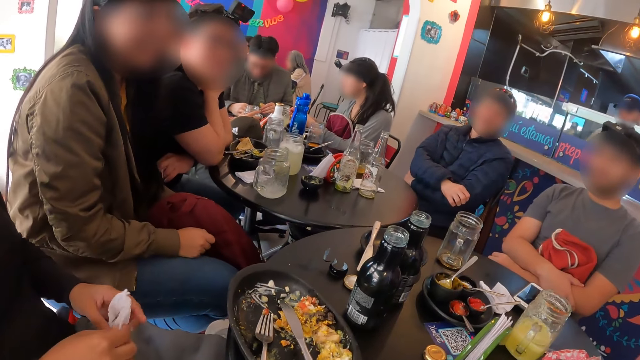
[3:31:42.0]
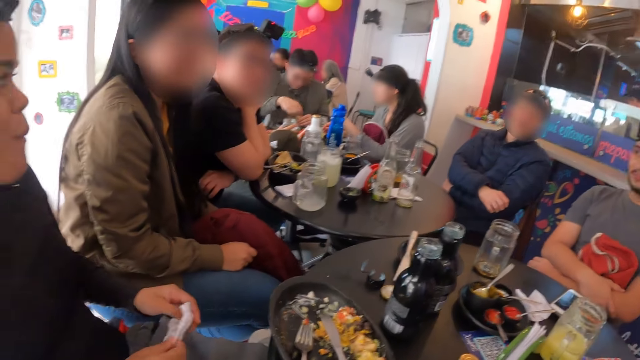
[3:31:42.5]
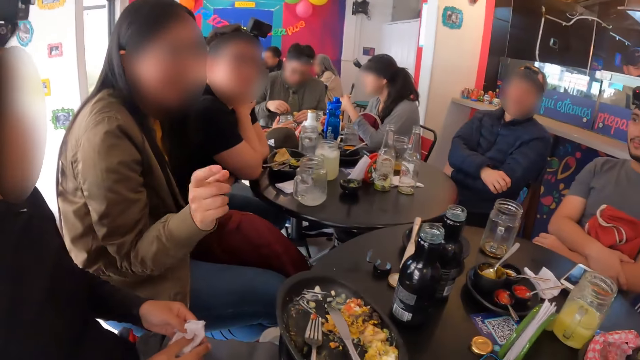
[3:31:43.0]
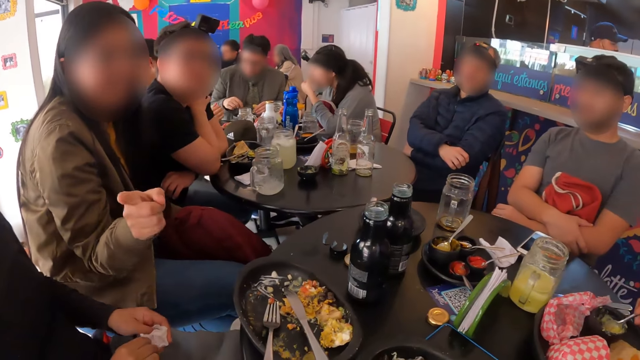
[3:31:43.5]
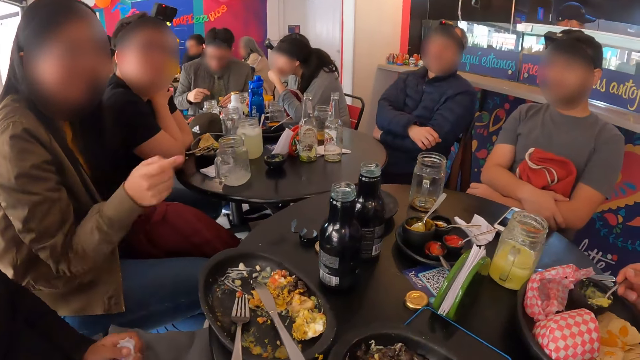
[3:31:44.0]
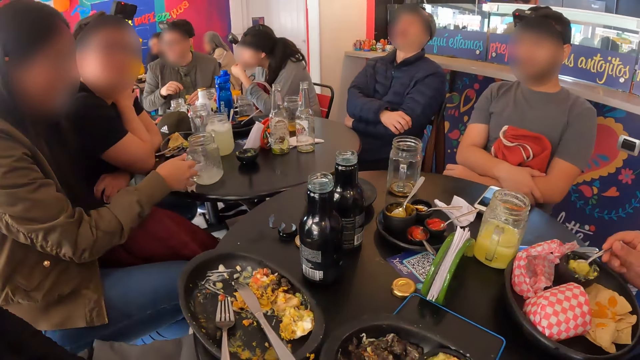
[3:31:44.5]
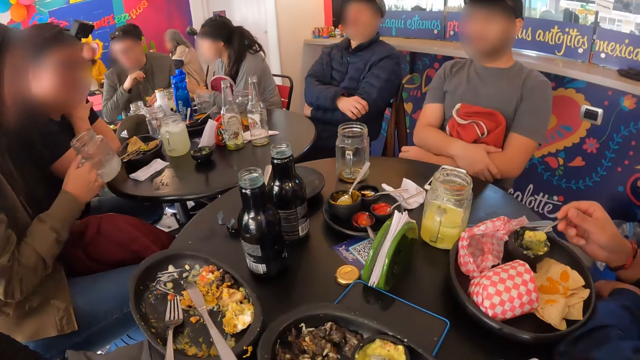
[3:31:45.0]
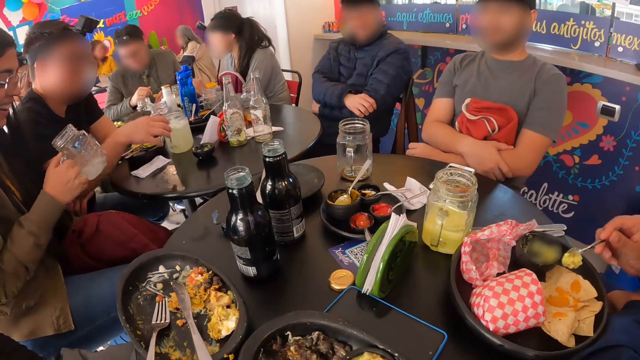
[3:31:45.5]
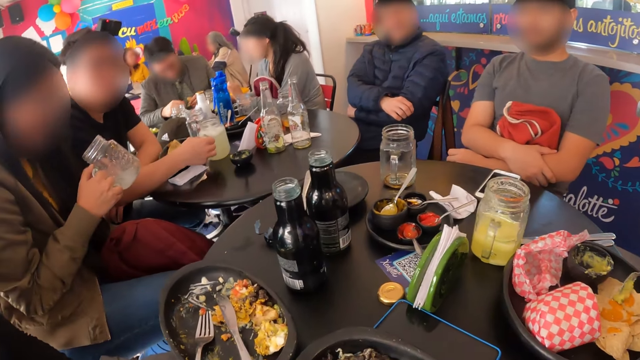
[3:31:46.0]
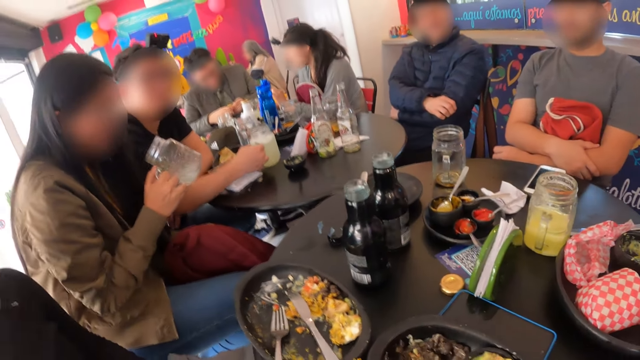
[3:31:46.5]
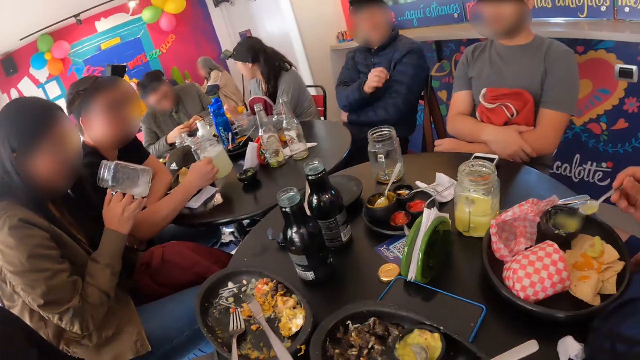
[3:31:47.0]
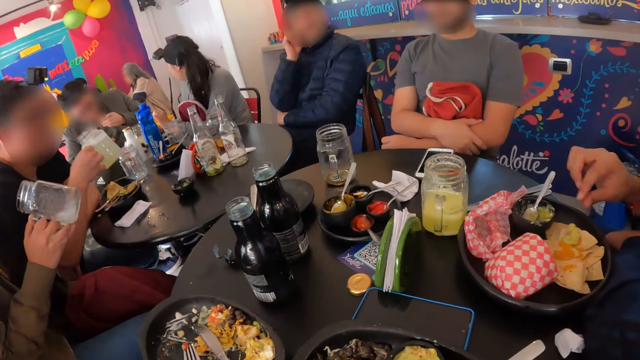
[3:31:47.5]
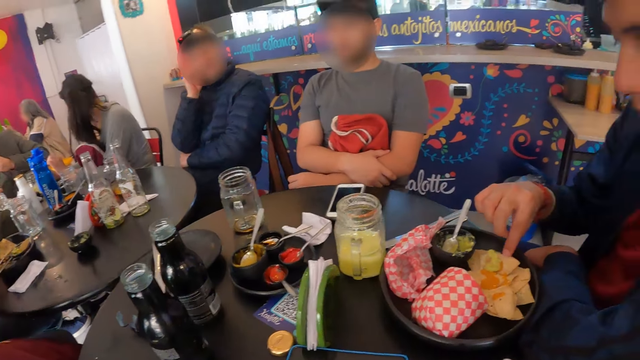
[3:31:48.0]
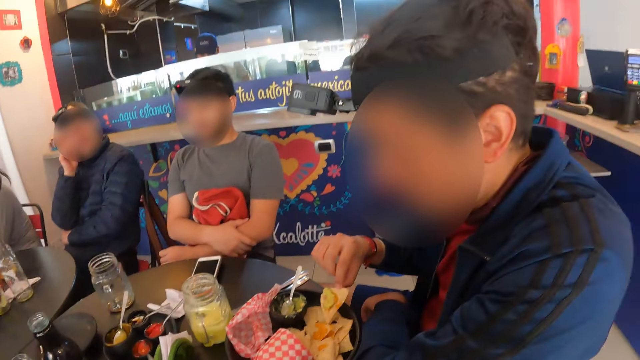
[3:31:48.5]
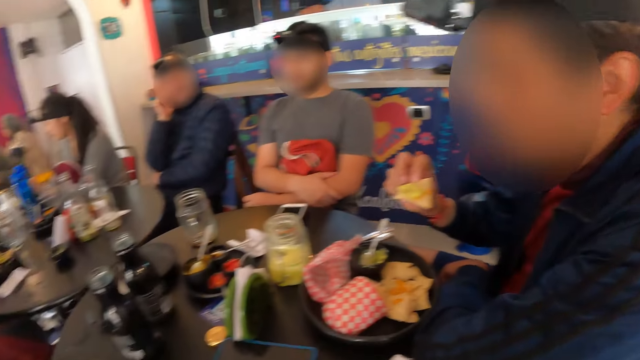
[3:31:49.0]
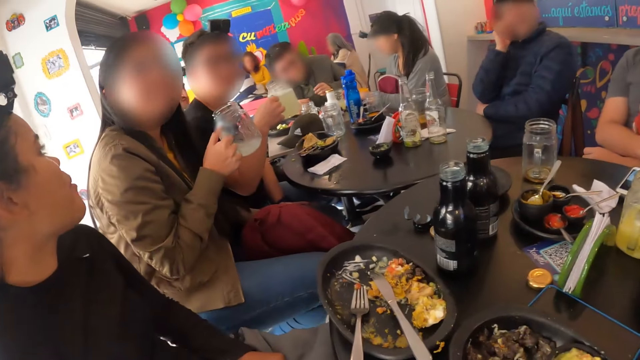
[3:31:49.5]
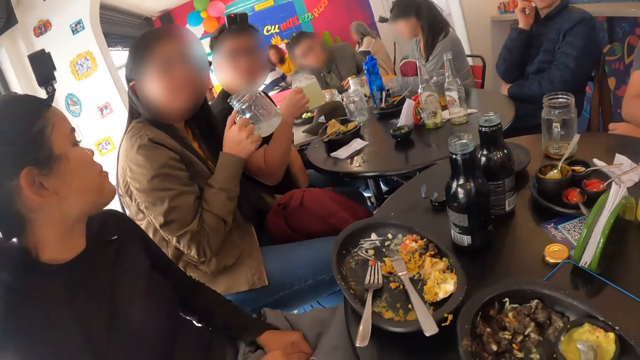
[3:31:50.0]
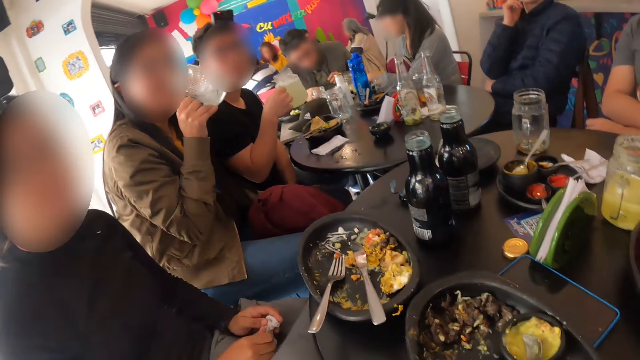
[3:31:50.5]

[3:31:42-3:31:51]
A woman cleans both hands with the serviette. A lady stirs the drink. The camera wearer looks around. A man eats a taco wrap from a plate on the table with his right hand.

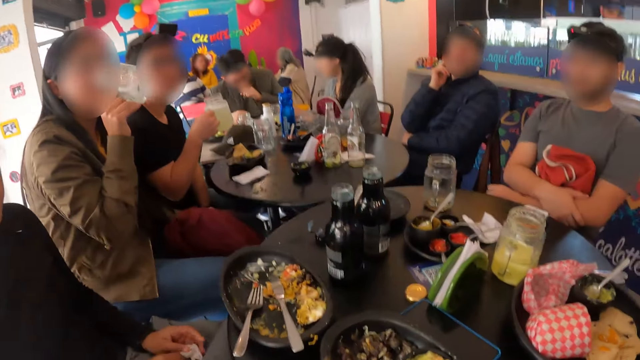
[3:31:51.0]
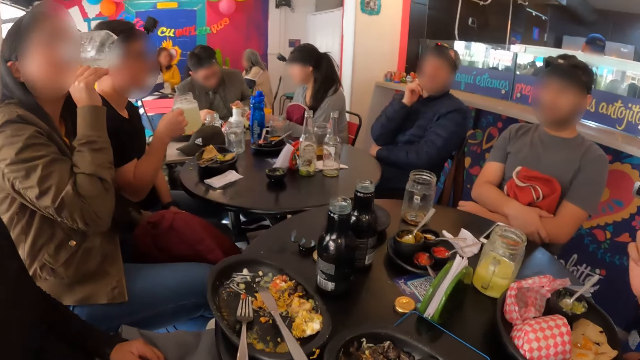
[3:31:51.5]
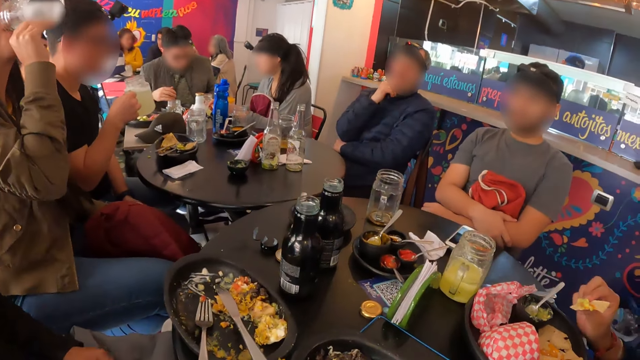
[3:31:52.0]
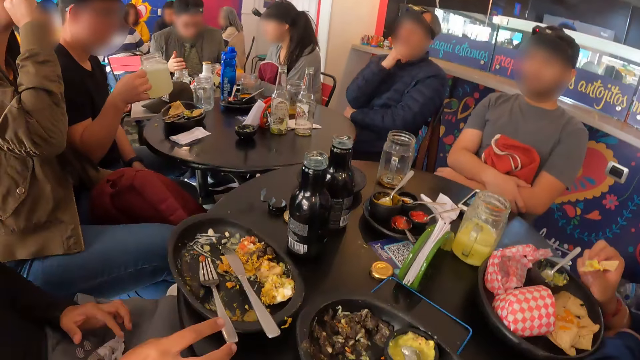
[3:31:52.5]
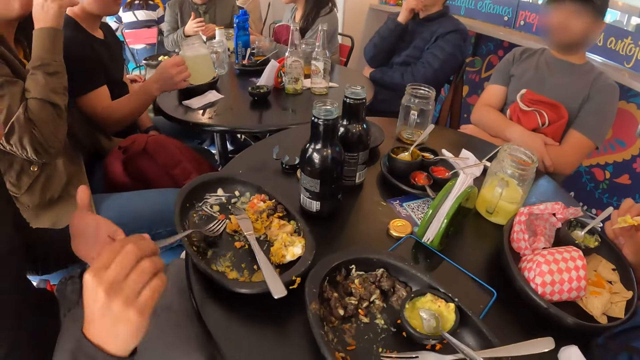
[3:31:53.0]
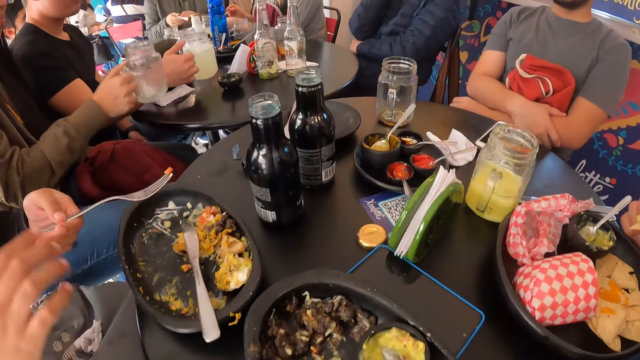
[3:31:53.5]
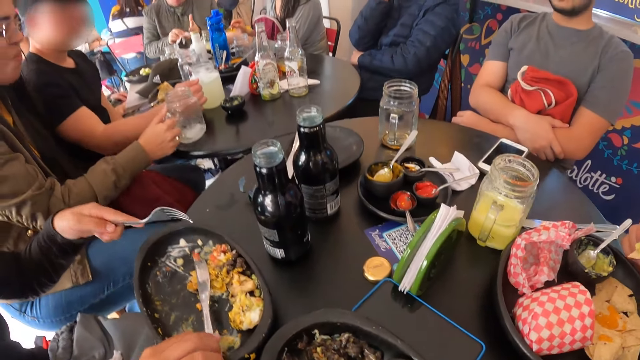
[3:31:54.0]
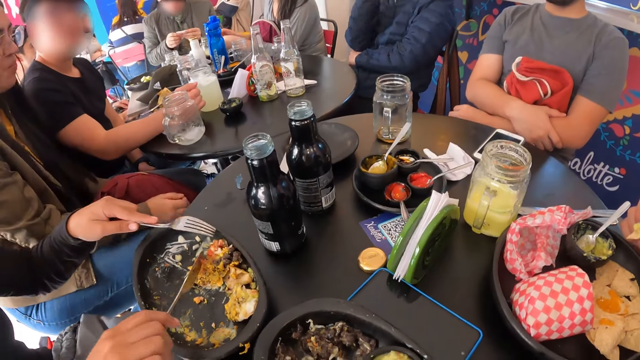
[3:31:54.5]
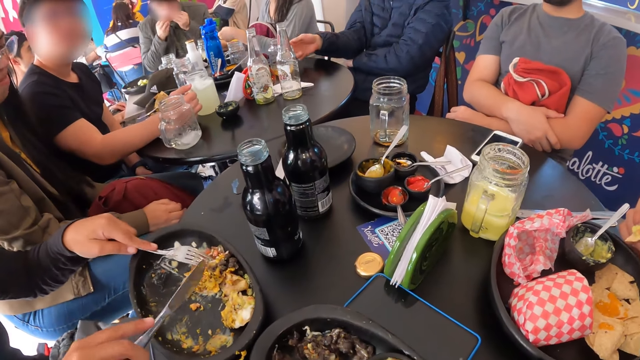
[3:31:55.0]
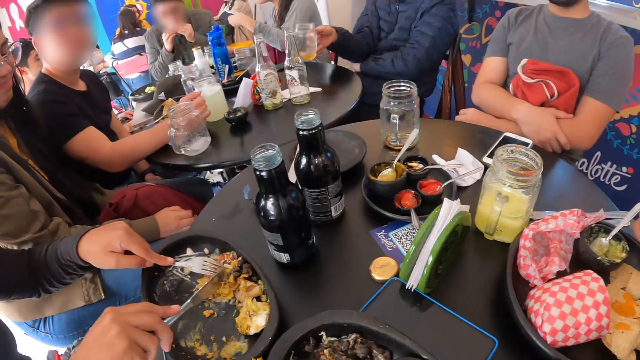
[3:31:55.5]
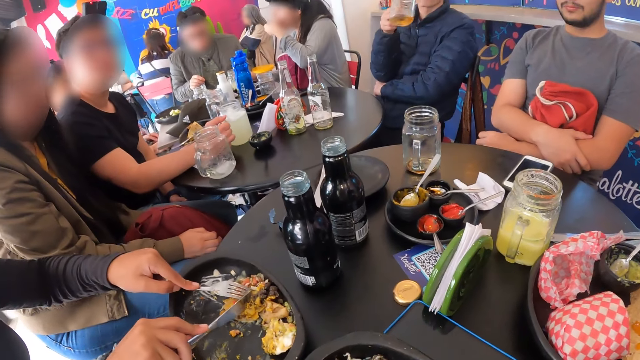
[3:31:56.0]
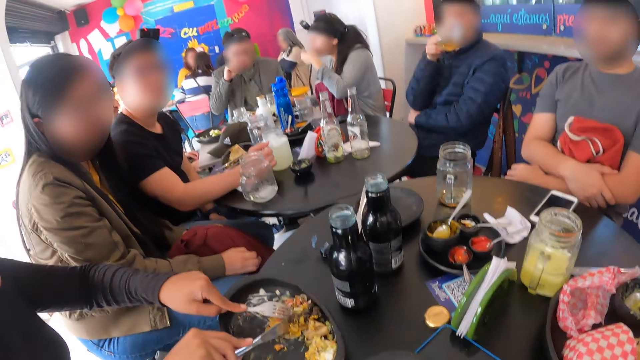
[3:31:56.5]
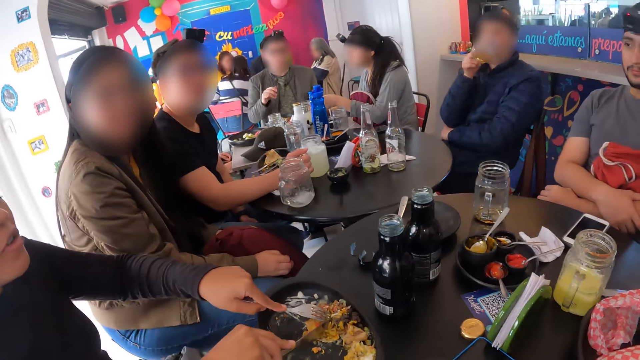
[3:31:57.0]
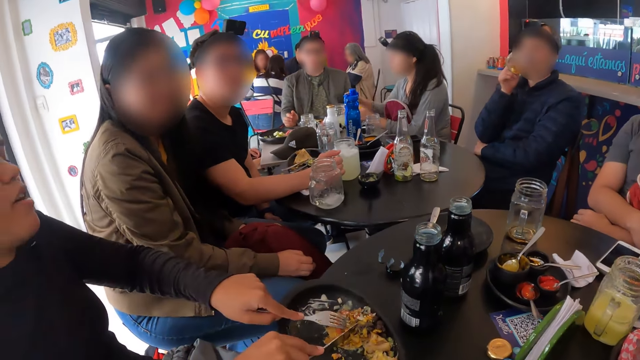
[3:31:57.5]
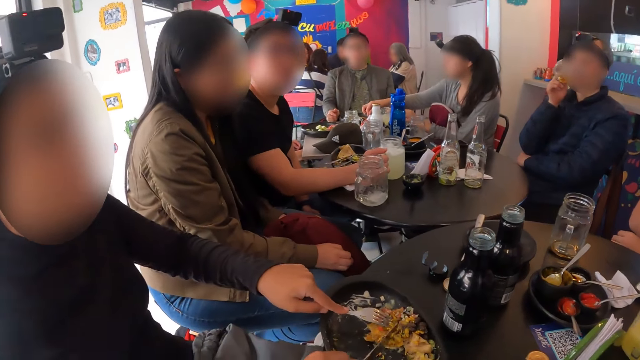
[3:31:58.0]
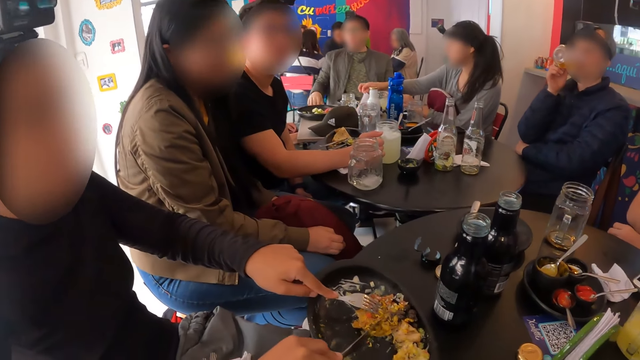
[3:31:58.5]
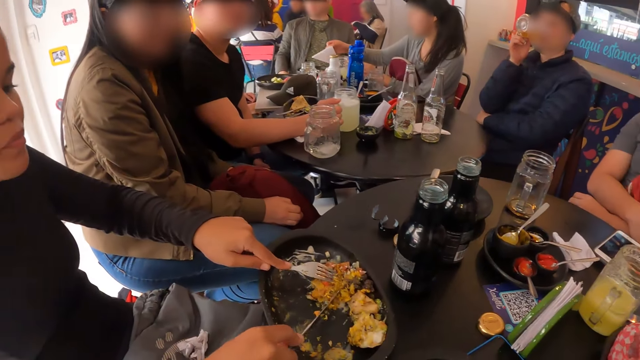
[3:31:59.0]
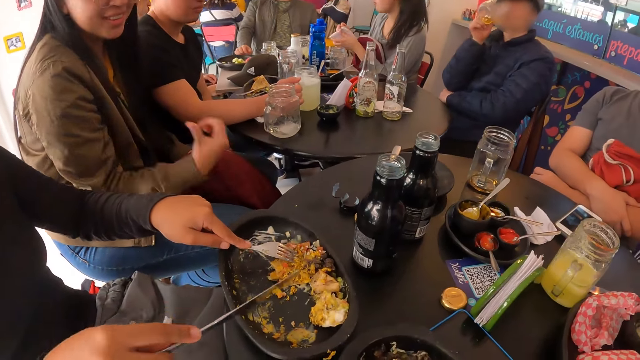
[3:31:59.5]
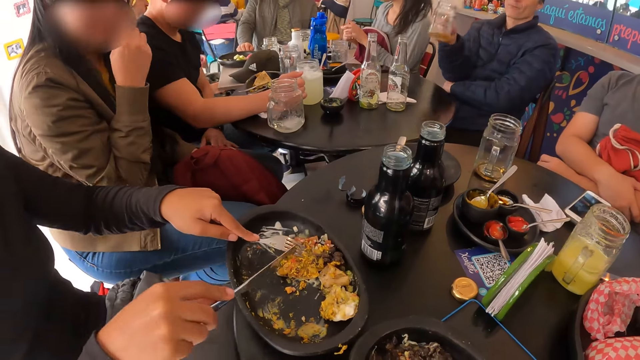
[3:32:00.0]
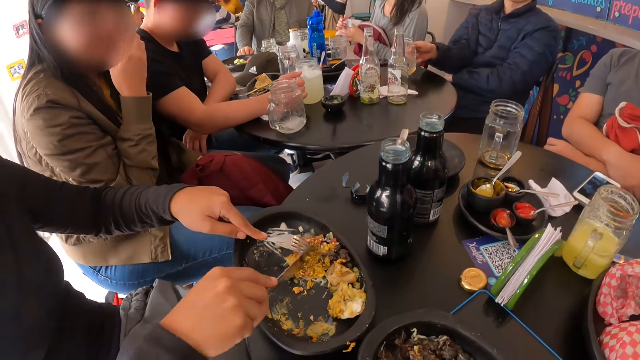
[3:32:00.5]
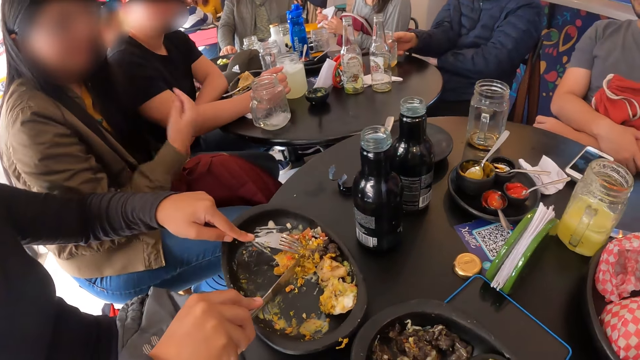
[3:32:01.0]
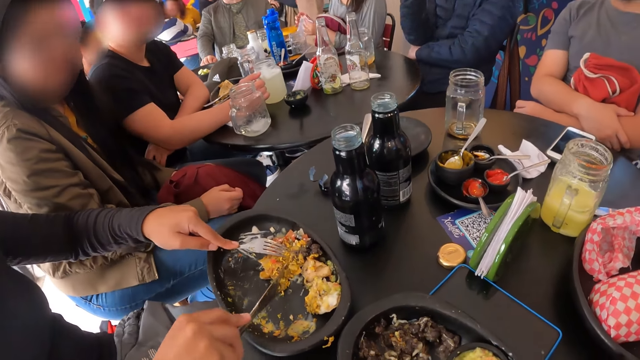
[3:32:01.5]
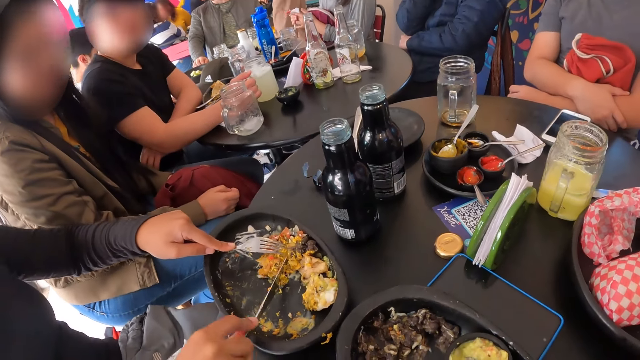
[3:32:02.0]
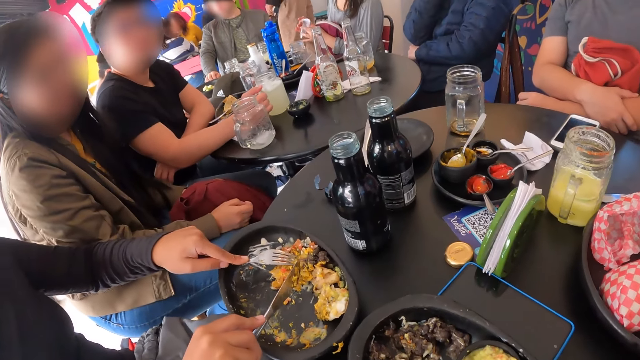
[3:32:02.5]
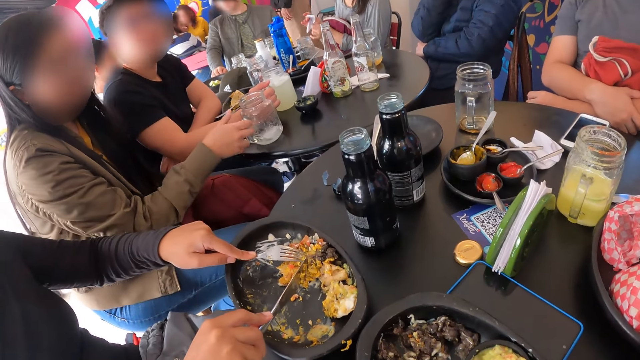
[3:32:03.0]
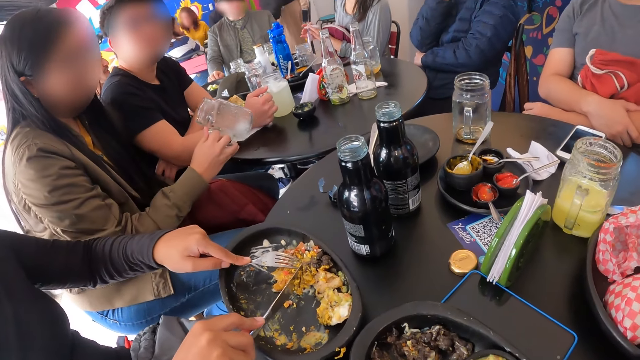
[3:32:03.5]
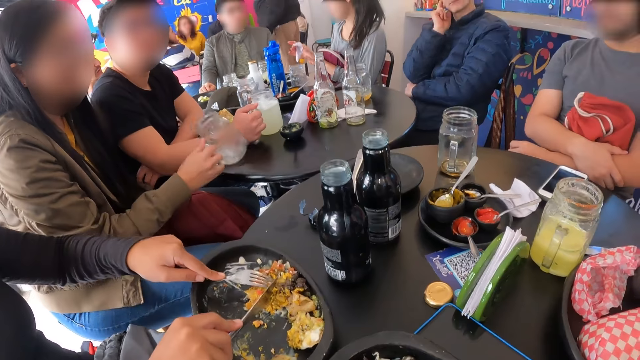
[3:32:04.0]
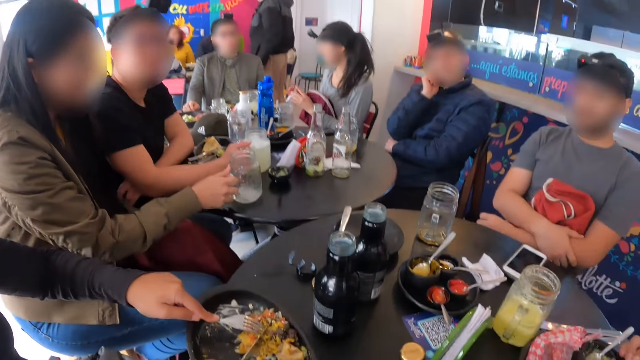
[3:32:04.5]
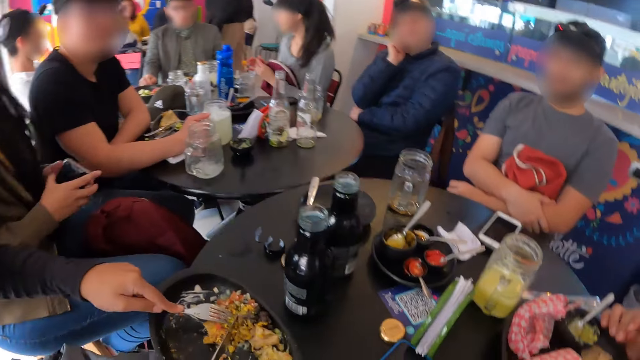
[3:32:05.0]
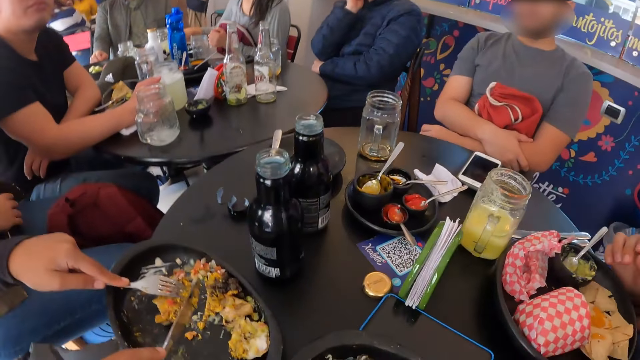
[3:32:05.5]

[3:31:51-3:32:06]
A woman drinks juice from the cup with her right hand. The camera wearer interacts with the group of people. Another woman takes a fork from the plate on the table with her left hand. A man drops a cup on the table with his right hand. The first woman drops the cup on the table with her right hand. The other woman takes a knife from the plate on the table with her right hand. Another man takes a cup from the table with his right hand. The second man drinks beer from the cup with his right hand. The camera wearer interacts with the group of people. The second man drops the cup on the table with his right hand. The first woman takes the cup from the table with her right hand and drops the cup on the table with her right hand.
